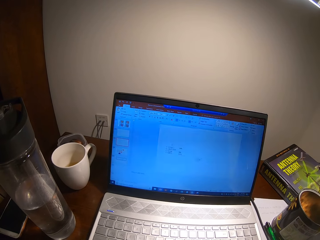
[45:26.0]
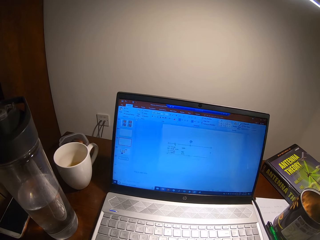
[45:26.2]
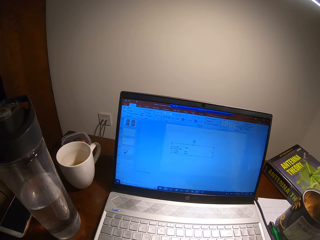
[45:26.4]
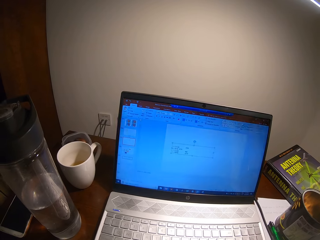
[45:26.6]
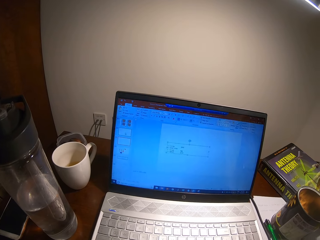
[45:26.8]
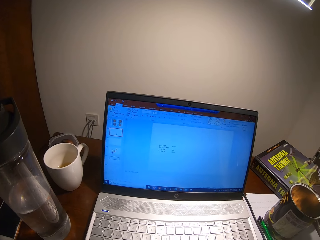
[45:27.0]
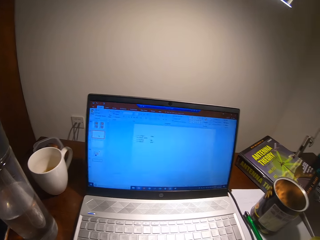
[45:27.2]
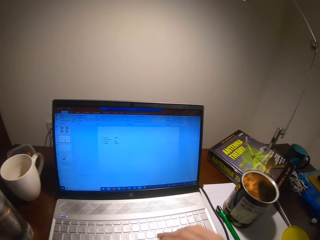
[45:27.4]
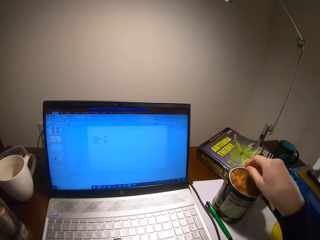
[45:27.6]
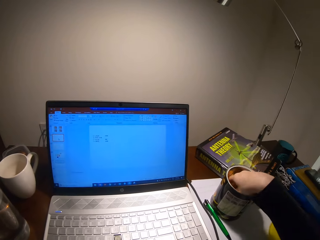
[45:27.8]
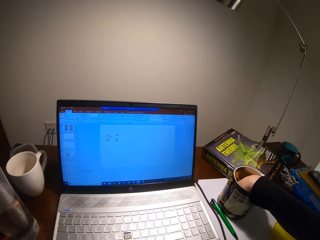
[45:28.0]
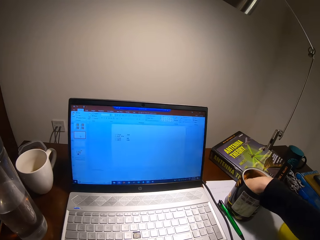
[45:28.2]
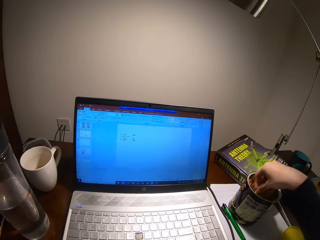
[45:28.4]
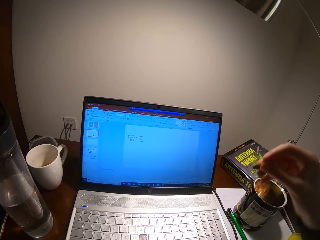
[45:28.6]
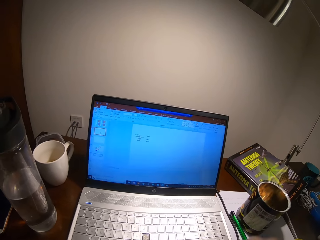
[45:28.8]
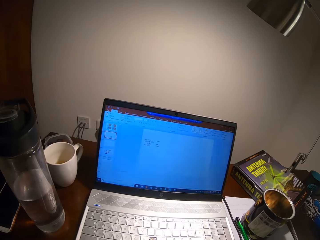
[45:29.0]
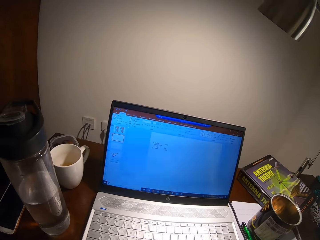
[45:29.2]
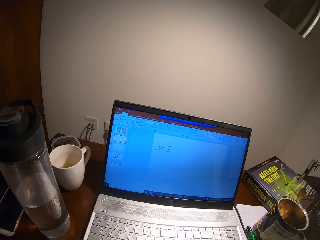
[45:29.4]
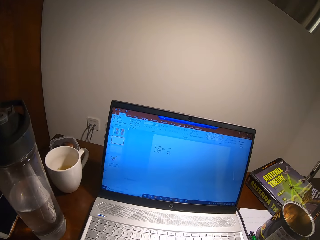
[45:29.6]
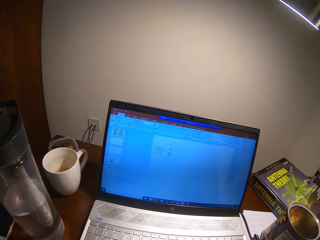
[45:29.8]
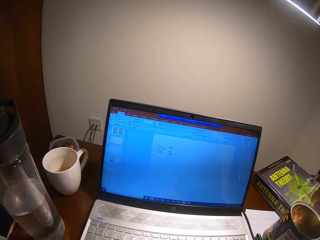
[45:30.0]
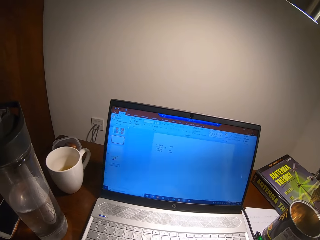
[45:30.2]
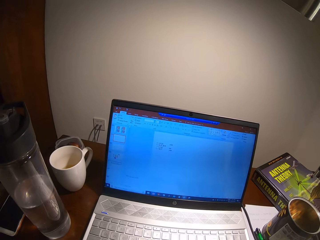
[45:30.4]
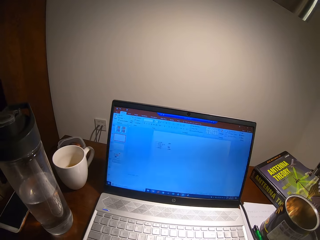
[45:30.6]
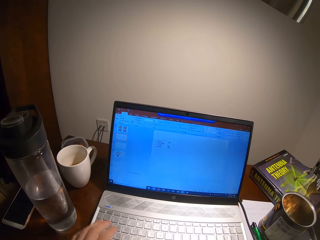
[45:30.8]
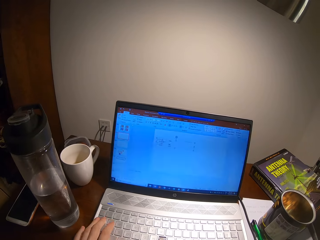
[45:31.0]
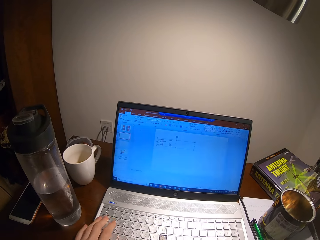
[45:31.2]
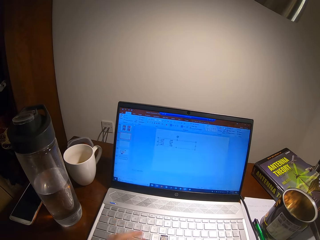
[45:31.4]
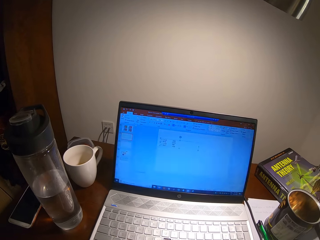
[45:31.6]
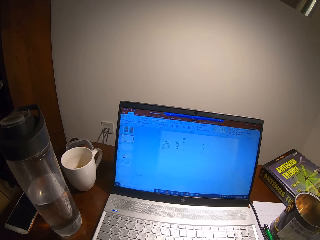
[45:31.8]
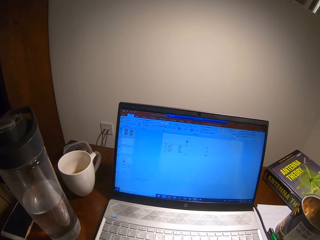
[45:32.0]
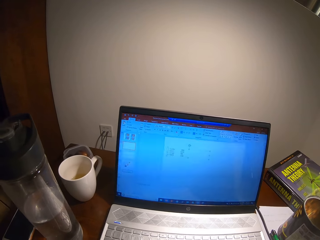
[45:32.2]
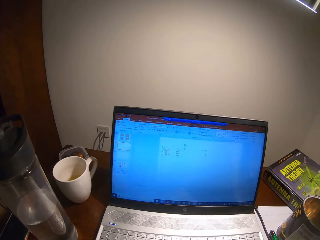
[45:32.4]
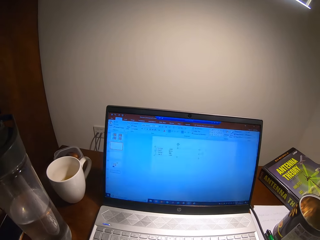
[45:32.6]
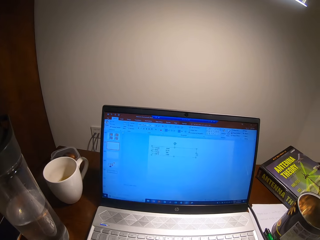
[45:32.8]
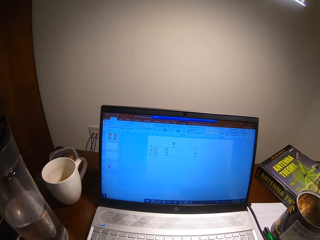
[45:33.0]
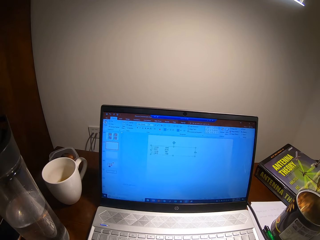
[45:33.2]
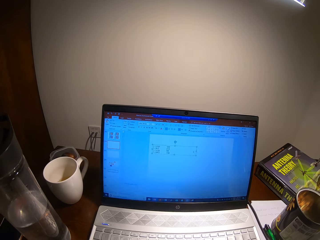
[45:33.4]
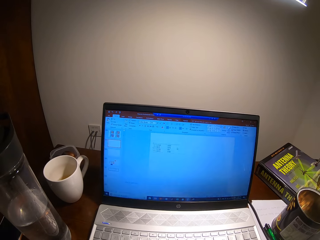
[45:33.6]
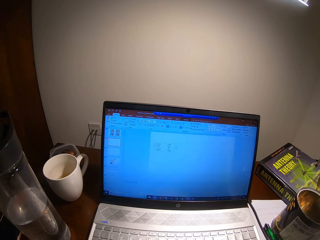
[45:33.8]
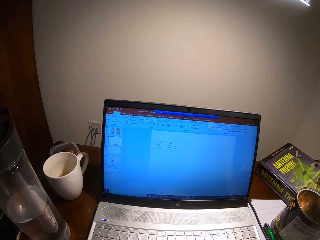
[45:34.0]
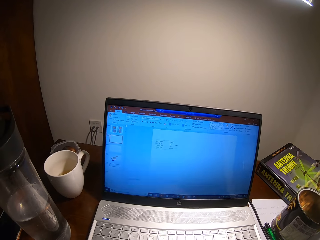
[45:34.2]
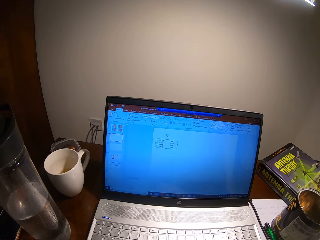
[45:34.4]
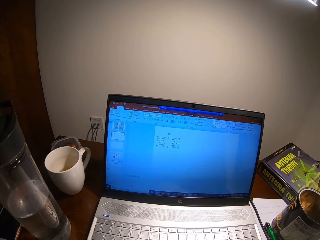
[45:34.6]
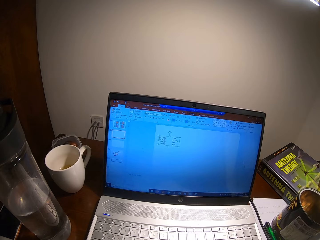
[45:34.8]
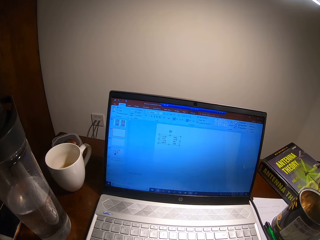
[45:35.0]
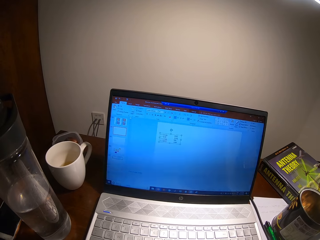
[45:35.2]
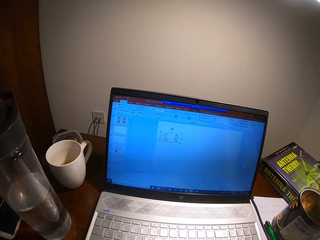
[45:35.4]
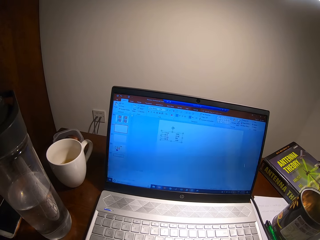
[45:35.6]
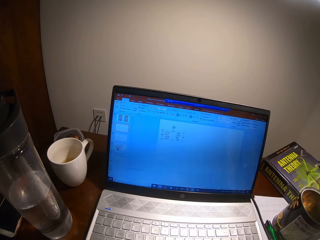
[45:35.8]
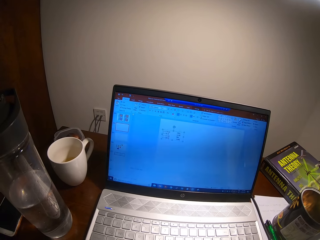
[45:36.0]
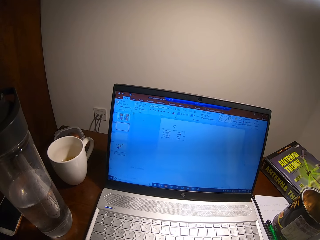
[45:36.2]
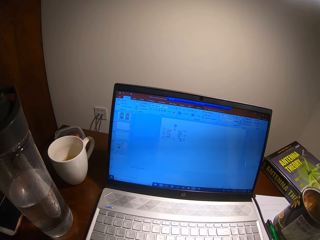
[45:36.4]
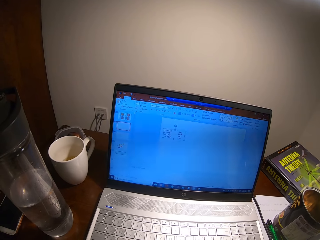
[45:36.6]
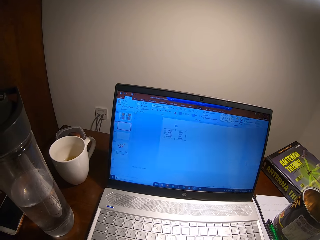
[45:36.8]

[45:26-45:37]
The camera wearer picks something from the can. They eat something. They type on the laptop.

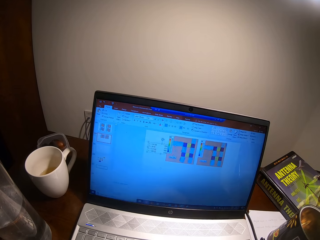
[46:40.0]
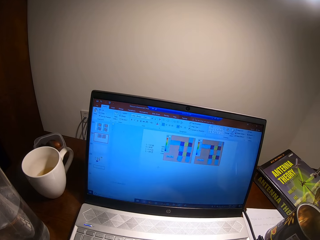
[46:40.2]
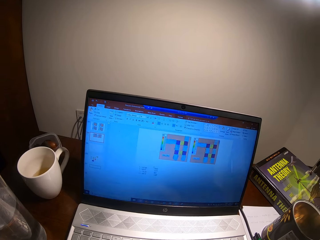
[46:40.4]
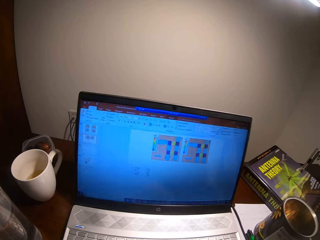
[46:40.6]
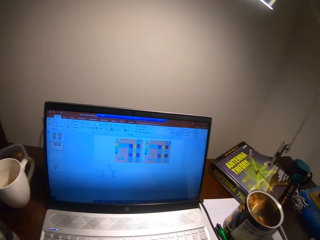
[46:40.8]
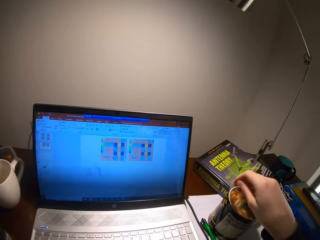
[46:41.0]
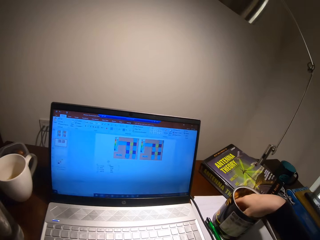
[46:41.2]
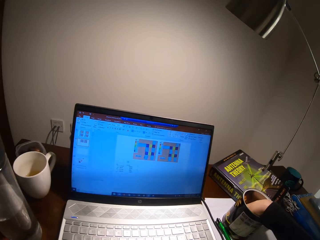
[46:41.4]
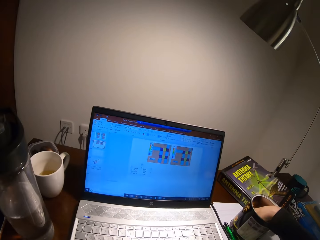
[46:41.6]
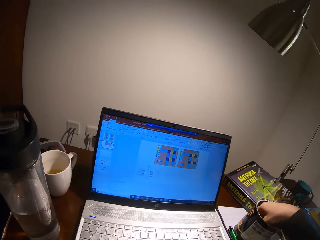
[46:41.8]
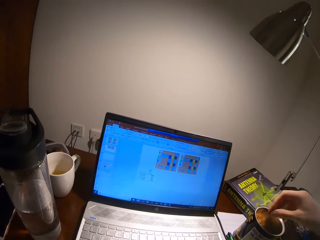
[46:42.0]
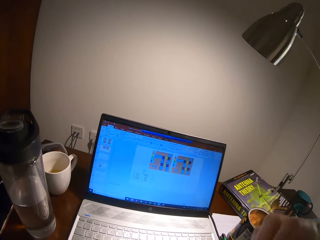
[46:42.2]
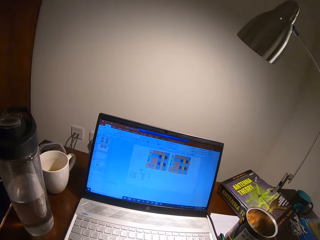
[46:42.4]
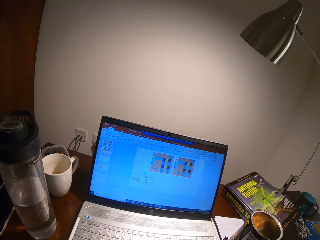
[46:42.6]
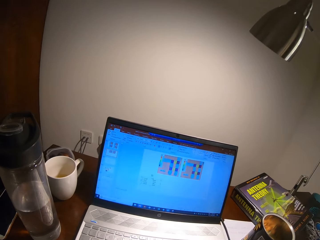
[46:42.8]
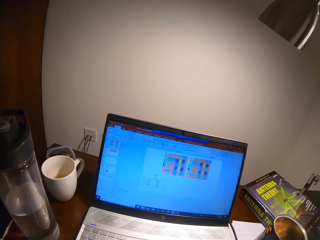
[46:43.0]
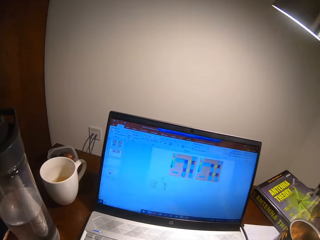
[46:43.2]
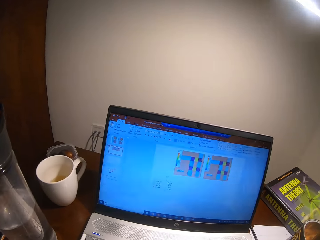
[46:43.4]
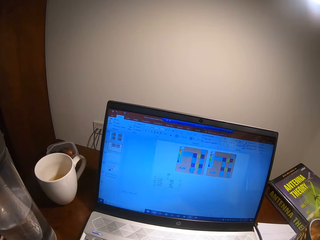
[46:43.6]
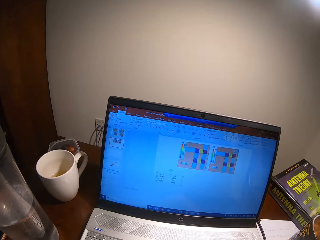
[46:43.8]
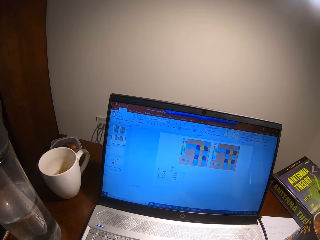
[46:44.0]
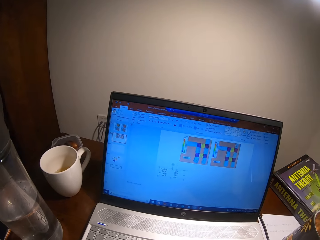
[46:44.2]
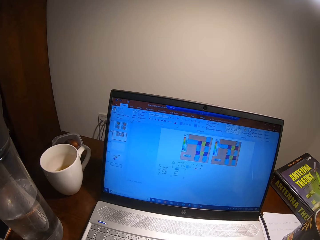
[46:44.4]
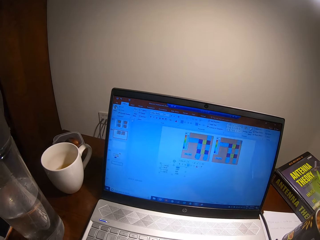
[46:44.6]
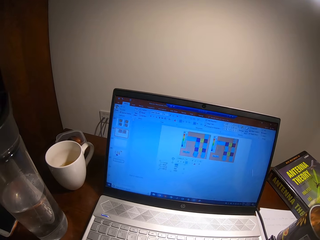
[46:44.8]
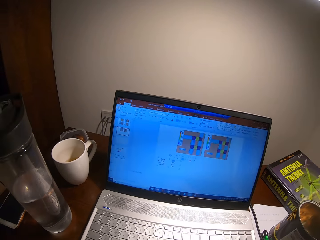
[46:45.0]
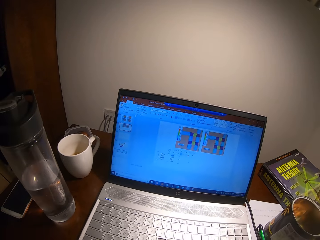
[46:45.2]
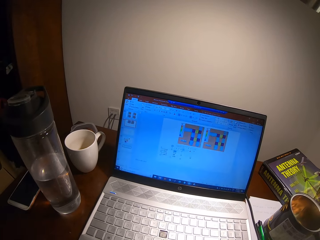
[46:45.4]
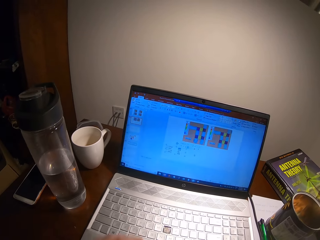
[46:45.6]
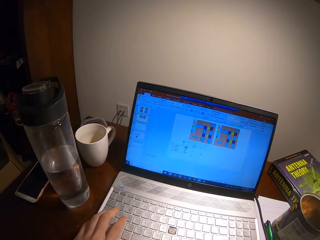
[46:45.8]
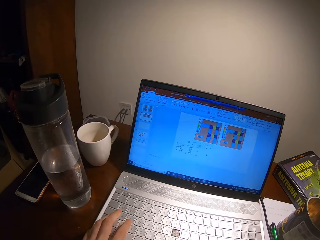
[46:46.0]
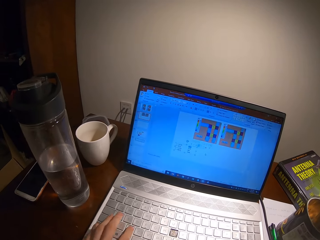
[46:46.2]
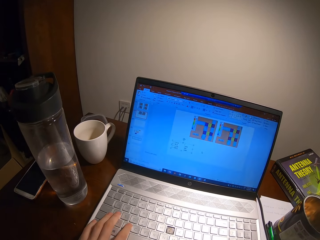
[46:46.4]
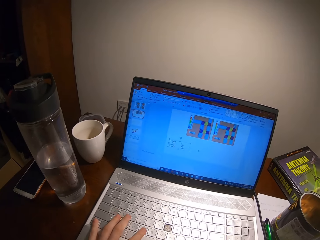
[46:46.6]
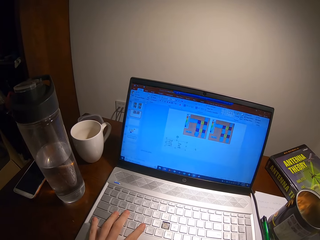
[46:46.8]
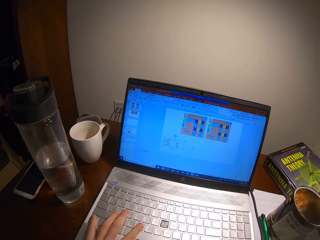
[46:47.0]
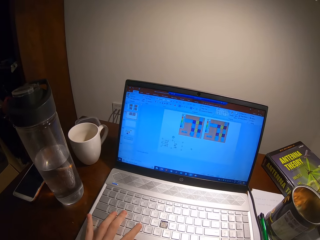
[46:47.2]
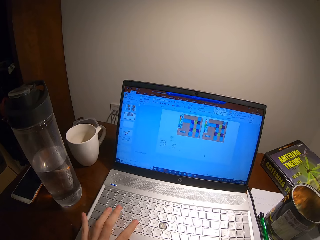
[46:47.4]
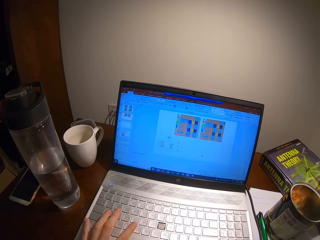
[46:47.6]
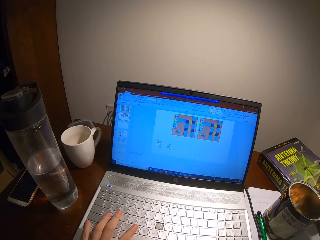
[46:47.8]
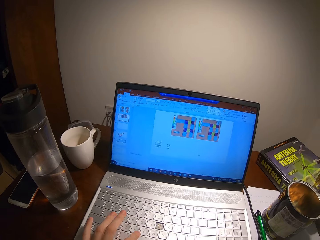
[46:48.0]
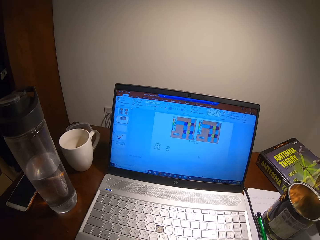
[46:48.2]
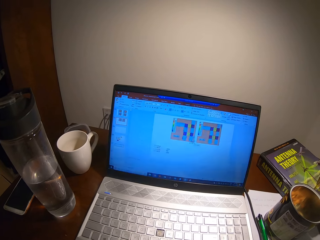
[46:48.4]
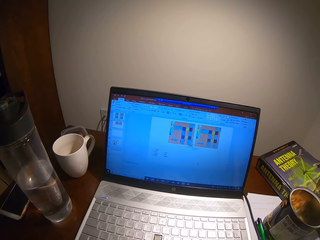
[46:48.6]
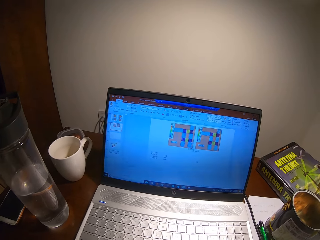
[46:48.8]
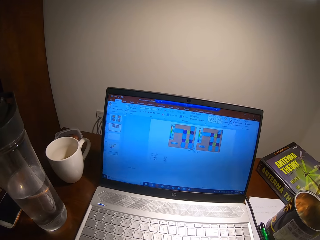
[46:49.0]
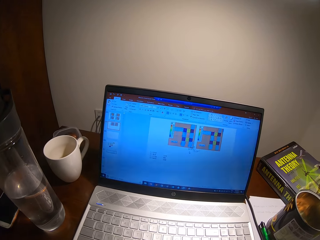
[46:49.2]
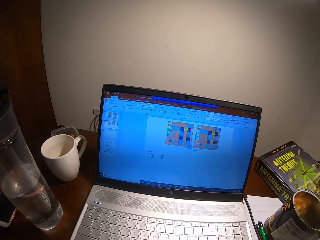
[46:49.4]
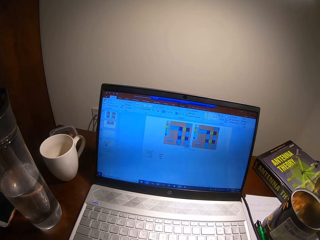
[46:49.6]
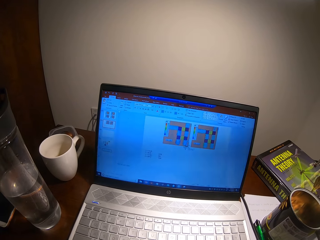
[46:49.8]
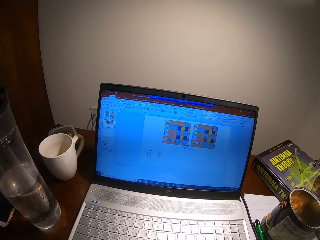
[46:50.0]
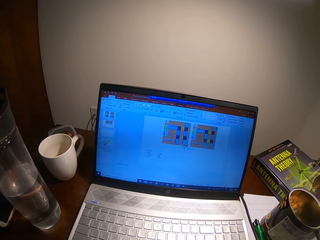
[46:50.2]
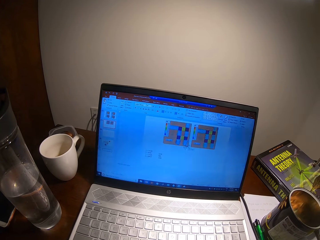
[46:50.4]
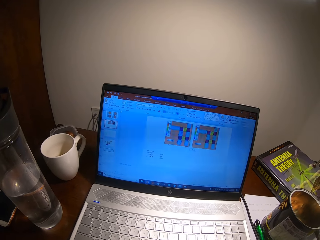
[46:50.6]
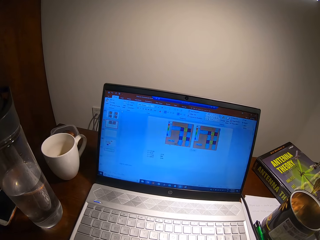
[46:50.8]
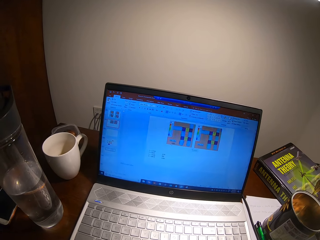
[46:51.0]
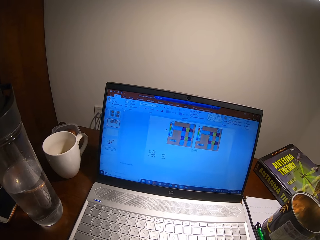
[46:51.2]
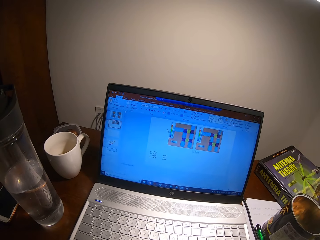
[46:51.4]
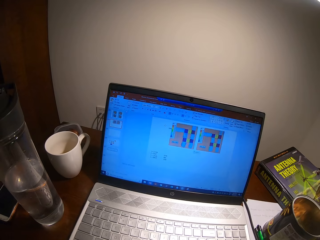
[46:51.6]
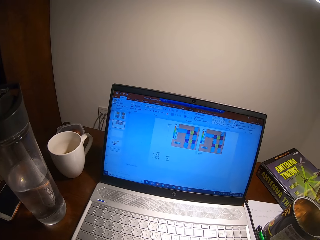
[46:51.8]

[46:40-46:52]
The camera wearer picks something in the tin. They eat something. They type on the laptop.
